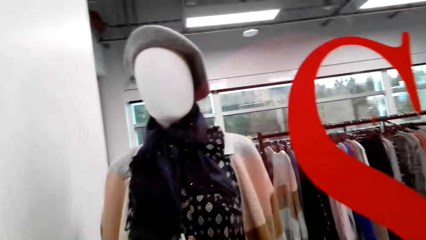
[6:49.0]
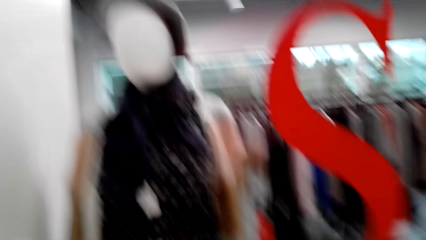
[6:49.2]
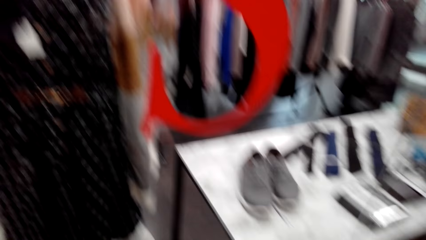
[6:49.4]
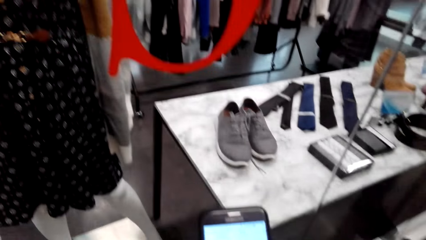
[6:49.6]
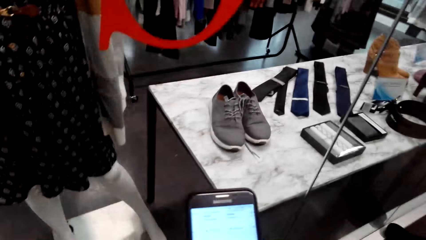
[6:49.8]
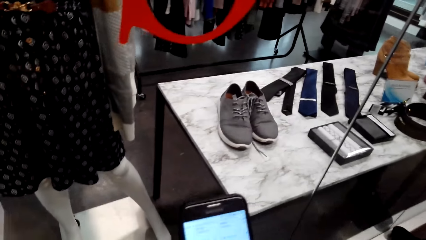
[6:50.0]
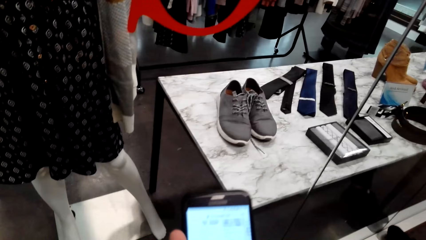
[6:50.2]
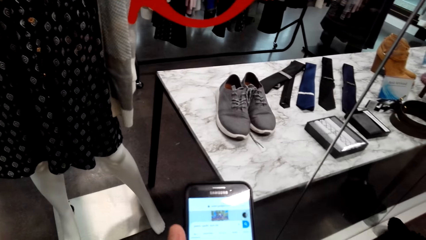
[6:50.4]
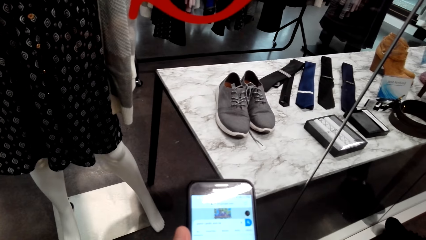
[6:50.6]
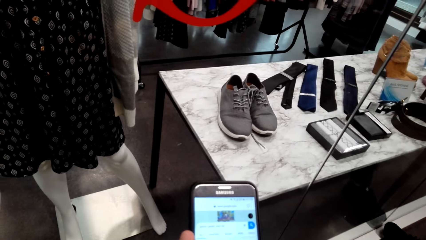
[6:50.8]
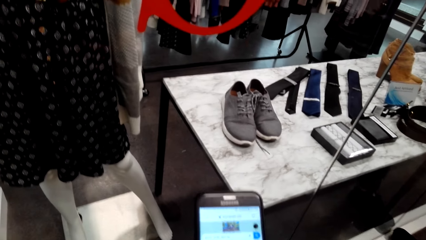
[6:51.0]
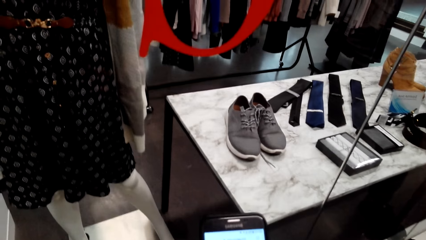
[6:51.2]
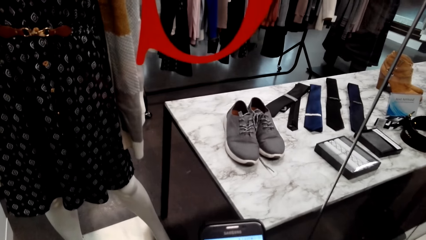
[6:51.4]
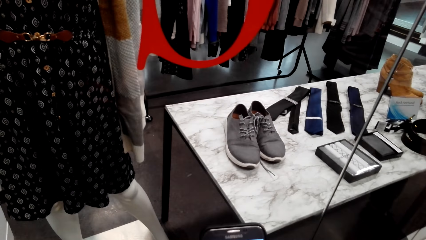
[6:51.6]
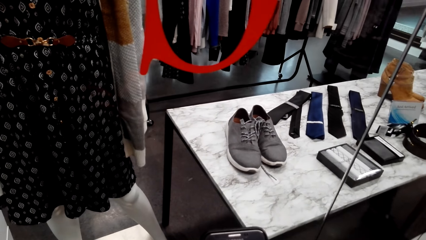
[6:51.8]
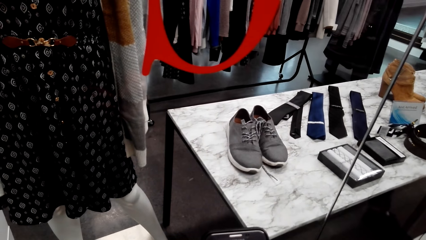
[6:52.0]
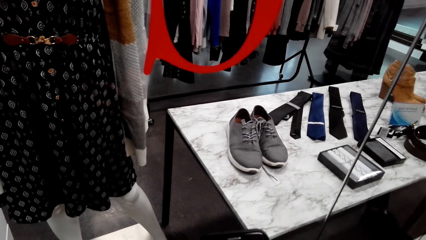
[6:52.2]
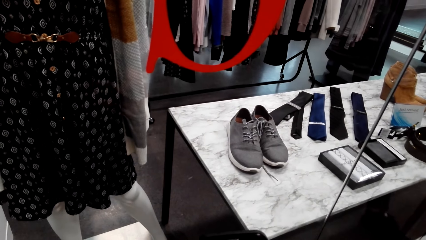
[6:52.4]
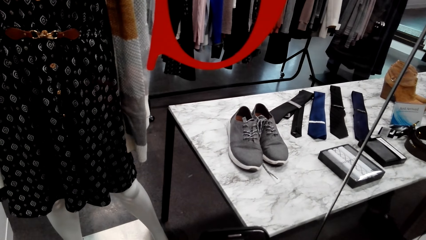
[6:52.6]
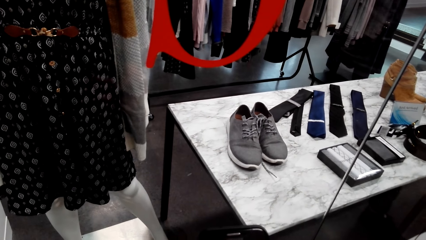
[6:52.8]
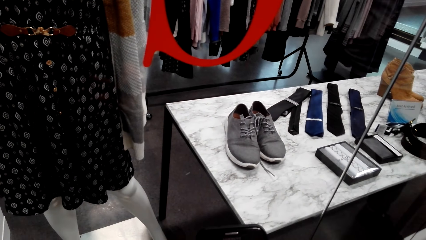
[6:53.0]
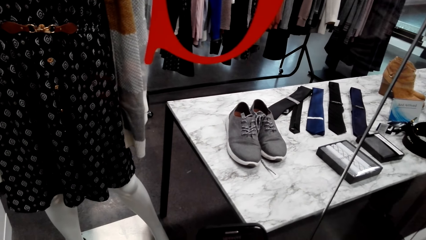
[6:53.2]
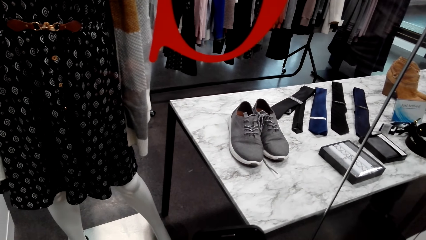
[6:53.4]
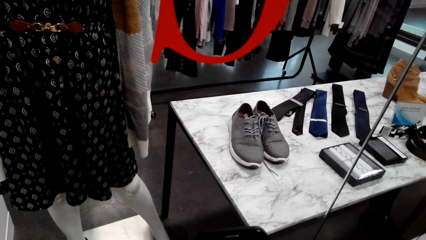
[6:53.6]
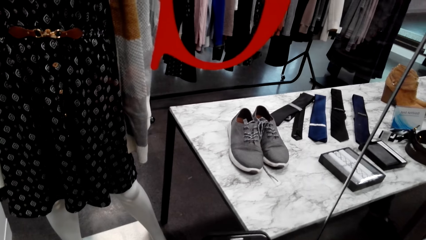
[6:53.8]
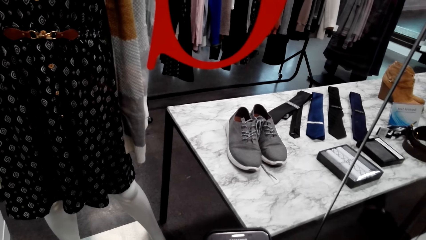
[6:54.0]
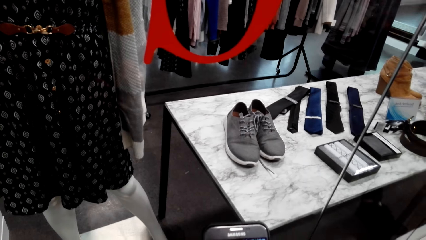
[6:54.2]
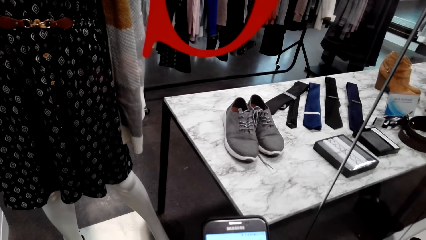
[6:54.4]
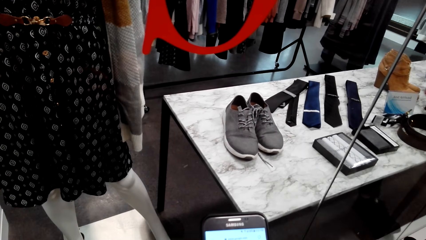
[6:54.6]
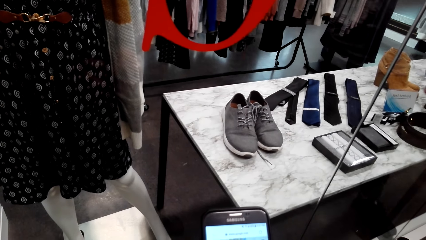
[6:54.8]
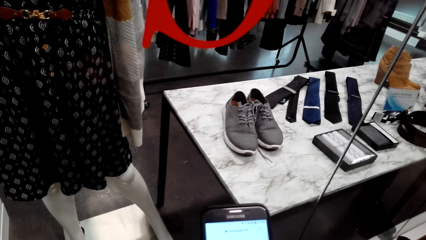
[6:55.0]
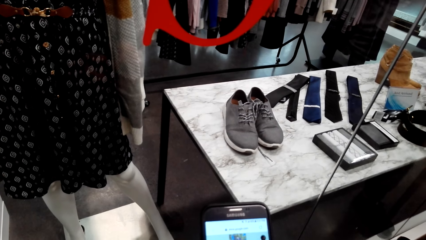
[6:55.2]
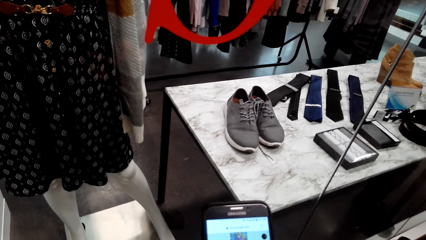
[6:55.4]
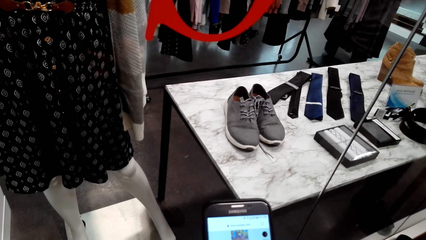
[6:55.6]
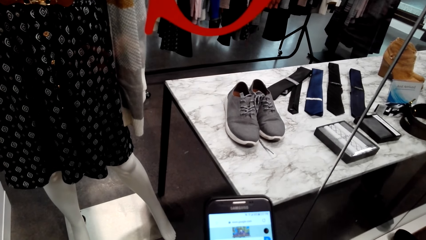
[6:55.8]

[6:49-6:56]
The camera wearer looks at the phone.

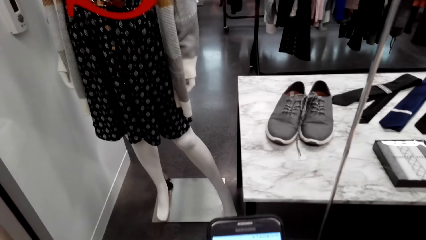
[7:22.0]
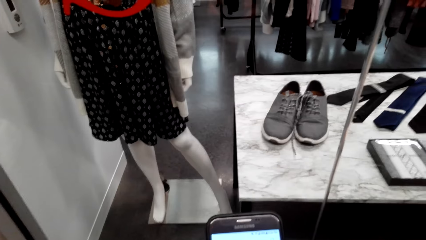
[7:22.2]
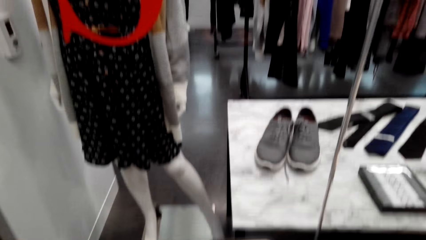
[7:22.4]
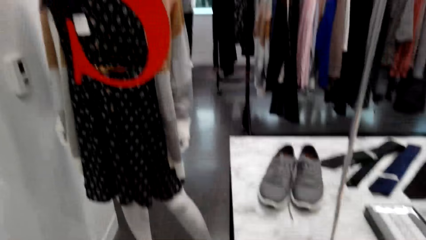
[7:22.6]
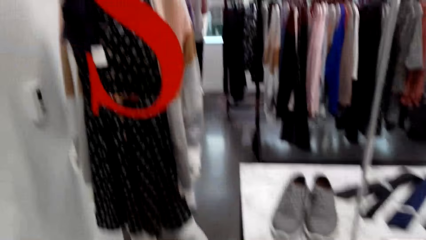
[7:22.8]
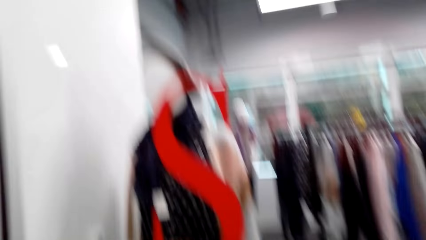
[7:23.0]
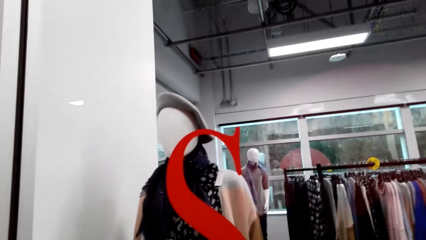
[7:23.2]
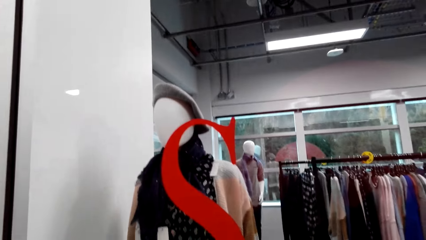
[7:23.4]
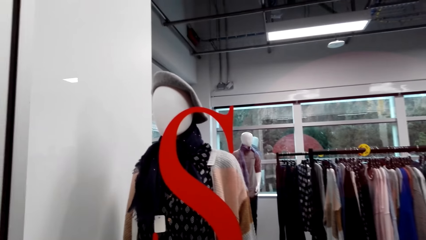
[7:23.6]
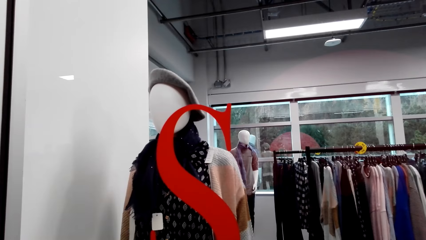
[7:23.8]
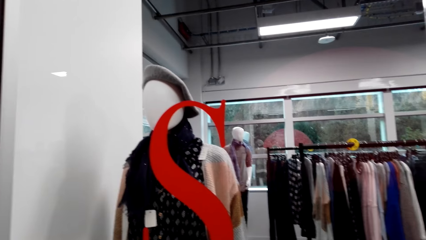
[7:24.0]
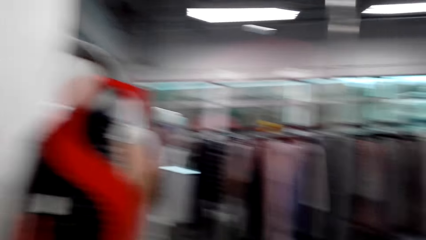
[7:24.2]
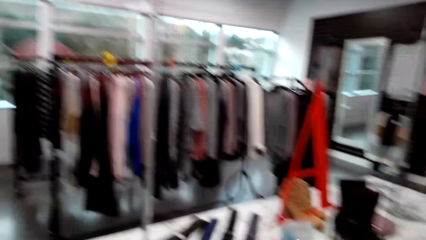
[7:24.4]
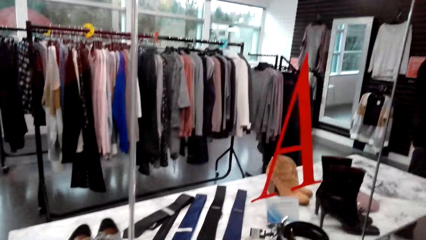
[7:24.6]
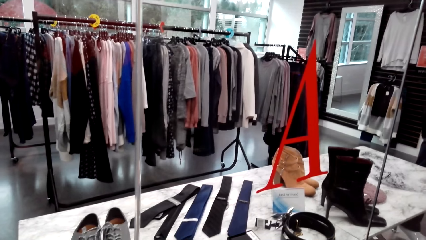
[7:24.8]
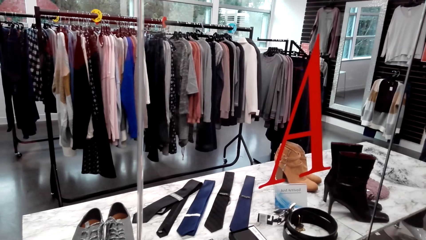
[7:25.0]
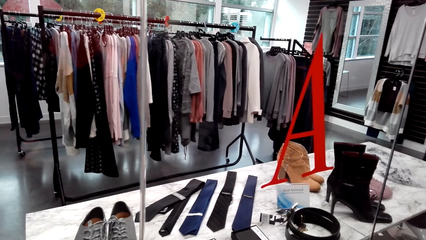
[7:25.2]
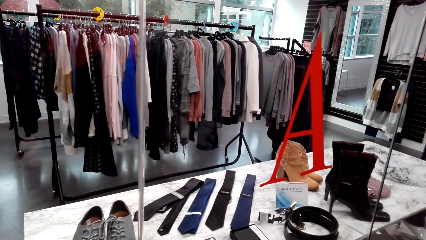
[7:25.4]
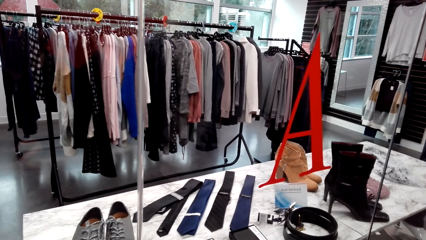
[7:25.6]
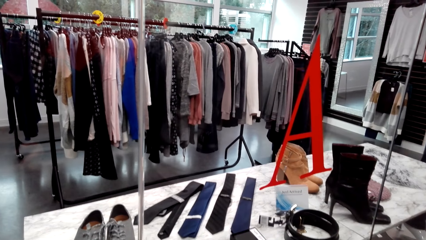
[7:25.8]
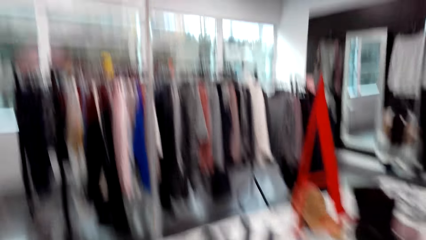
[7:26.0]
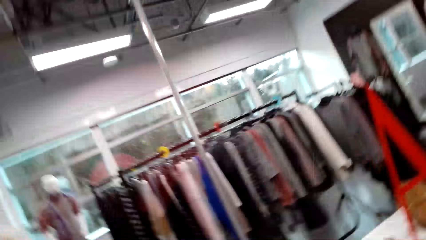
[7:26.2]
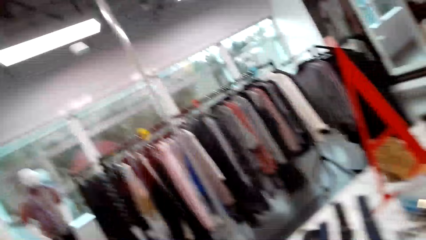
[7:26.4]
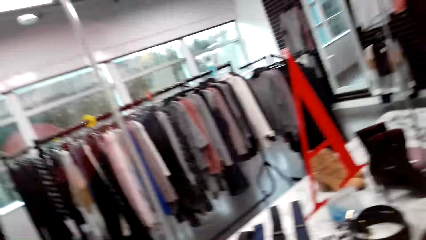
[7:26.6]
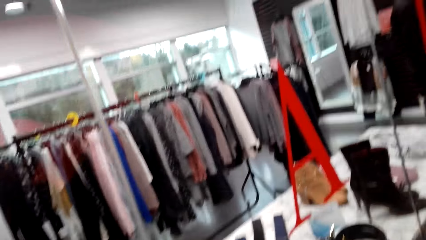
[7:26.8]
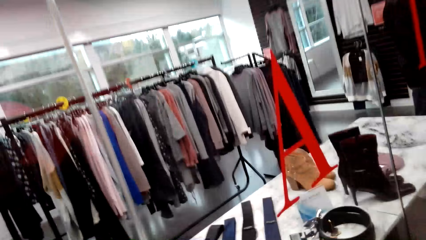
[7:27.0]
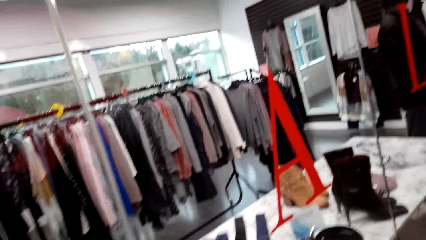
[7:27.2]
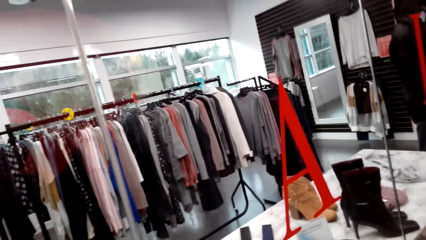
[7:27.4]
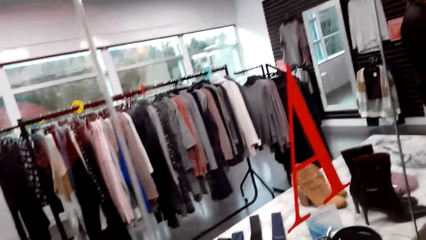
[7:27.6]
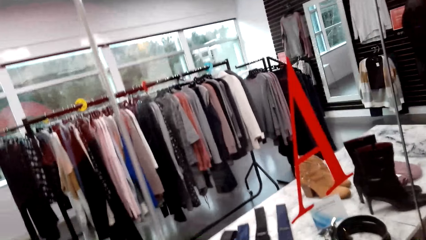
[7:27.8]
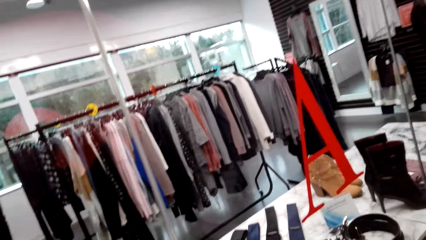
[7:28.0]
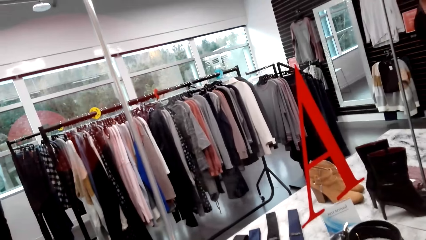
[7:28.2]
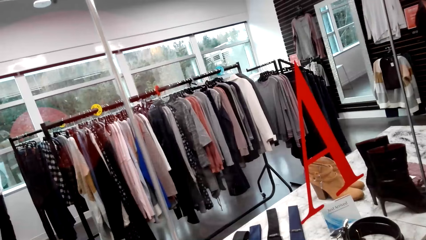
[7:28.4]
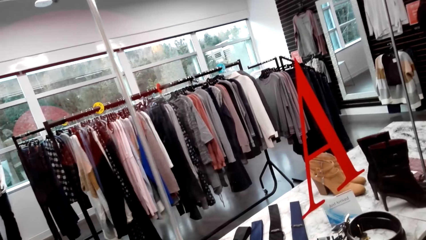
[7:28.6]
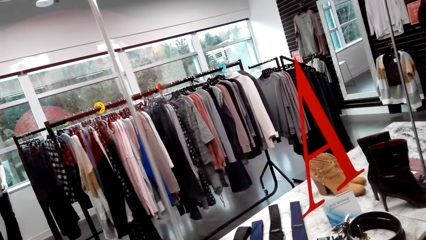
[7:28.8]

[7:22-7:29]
The camera wearer looks around.

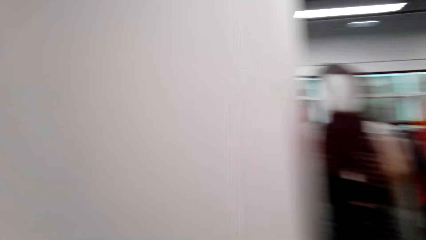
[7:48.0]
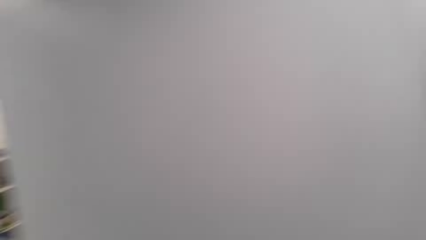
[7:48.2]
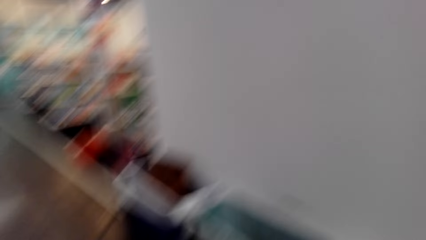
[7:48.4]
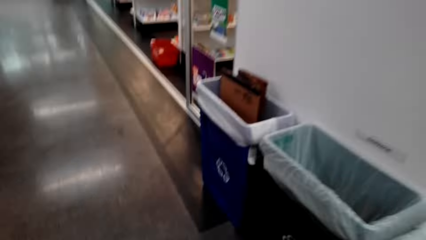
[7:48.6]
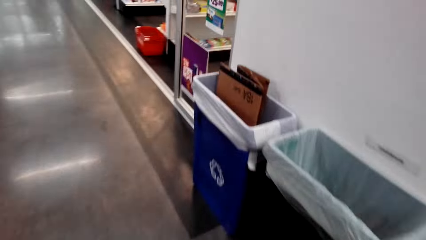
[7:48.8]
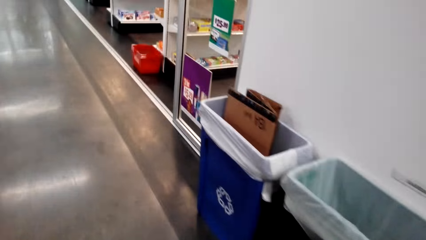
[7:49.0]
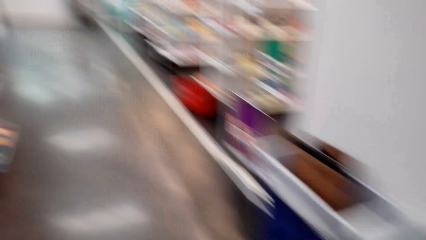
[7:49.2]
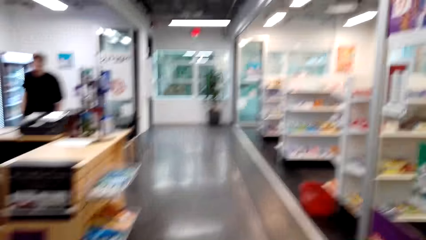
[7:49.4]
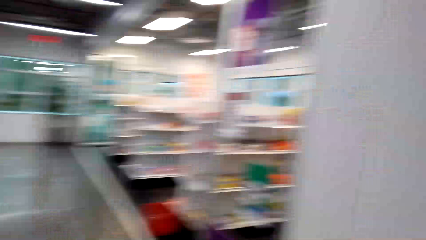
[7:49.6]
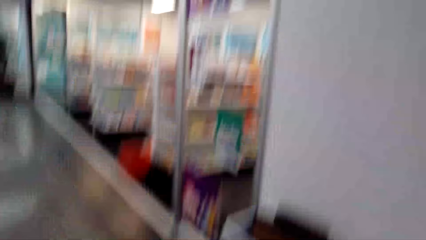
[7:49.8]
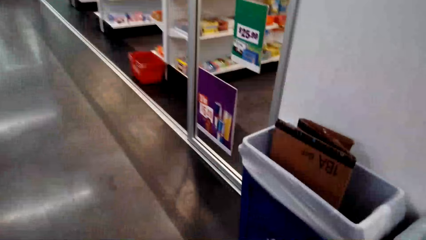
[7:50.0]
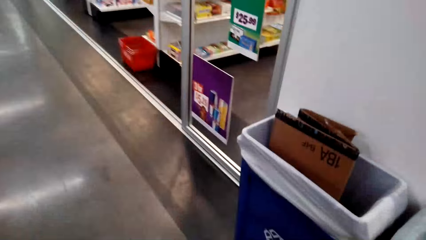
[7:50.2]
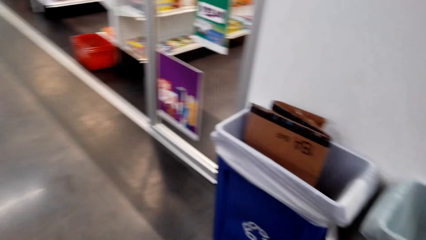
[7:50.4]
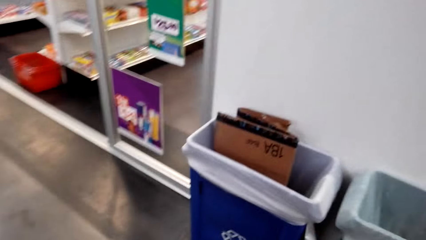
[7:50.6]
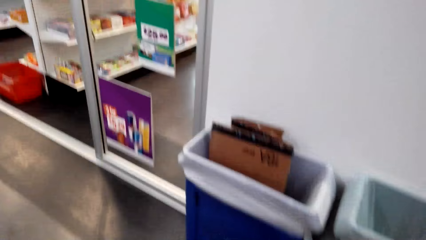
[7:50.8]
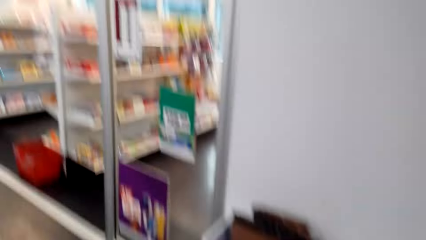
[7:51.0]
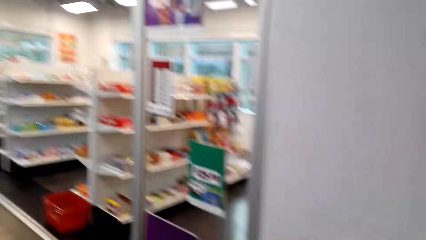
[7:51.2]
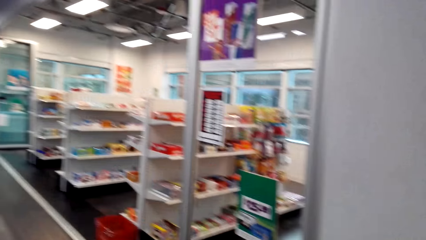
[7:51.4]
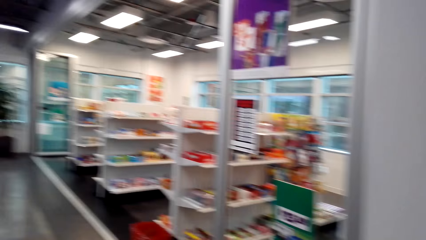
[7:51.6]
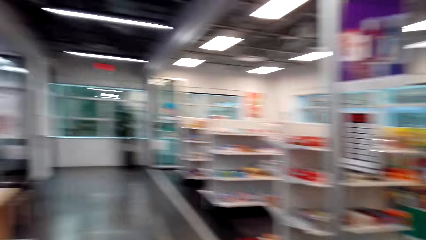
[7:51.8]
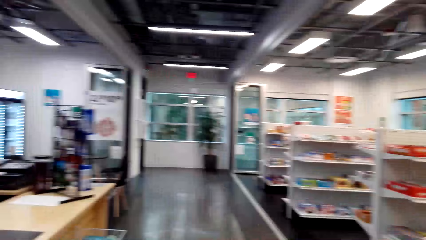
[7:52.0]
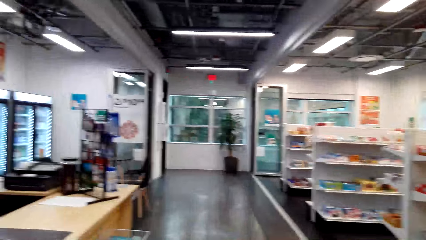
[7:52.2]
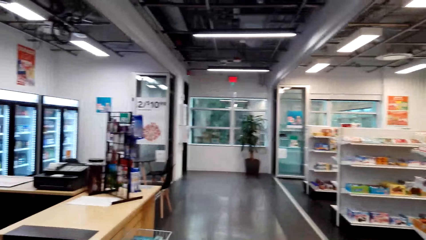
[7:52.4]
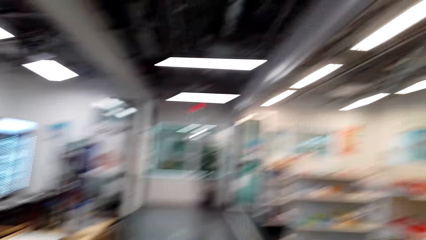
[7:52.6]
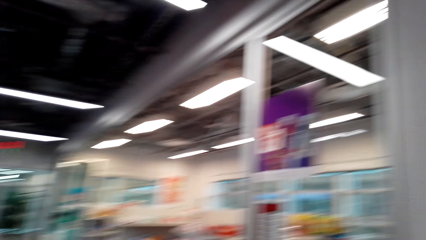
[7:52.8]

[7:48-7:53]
The camera wearer walks across the store.
